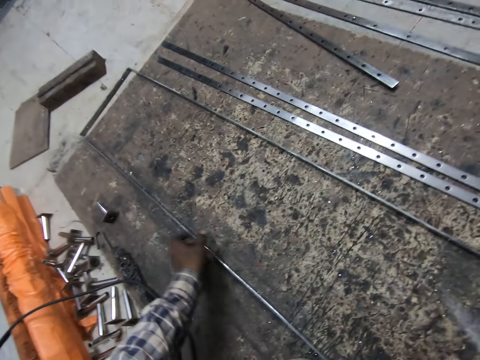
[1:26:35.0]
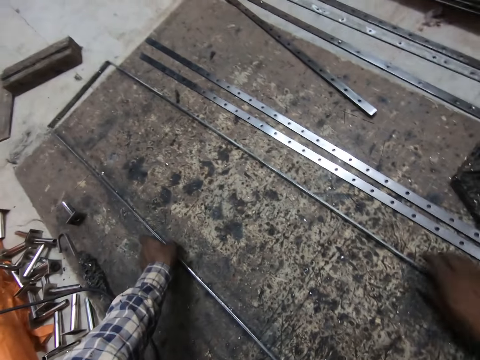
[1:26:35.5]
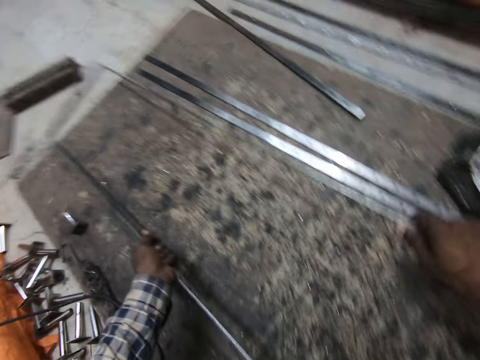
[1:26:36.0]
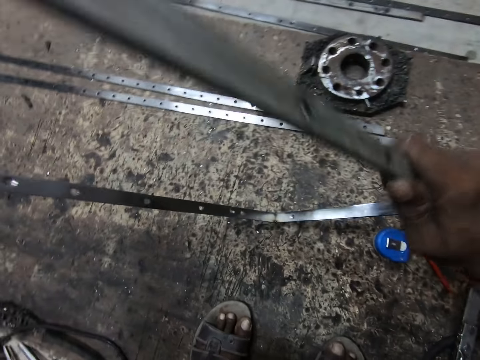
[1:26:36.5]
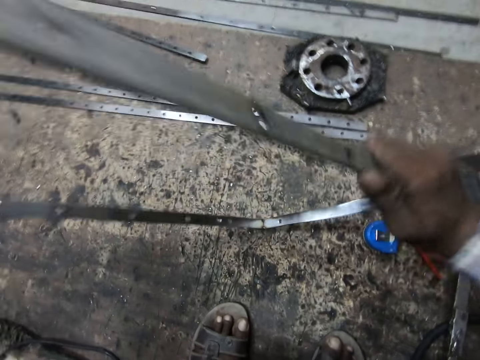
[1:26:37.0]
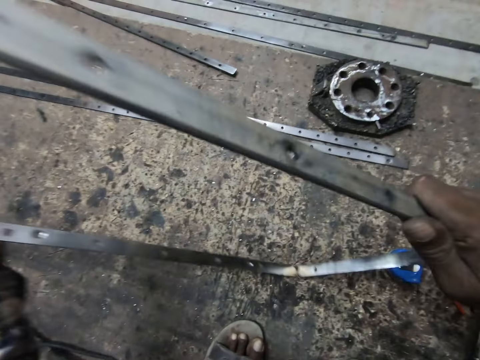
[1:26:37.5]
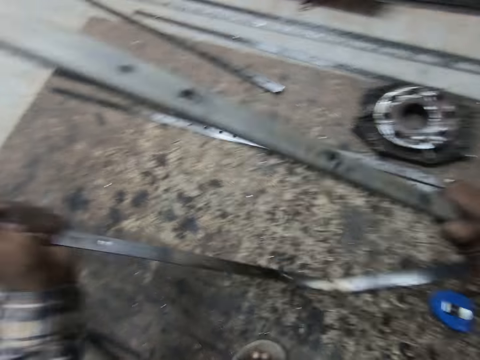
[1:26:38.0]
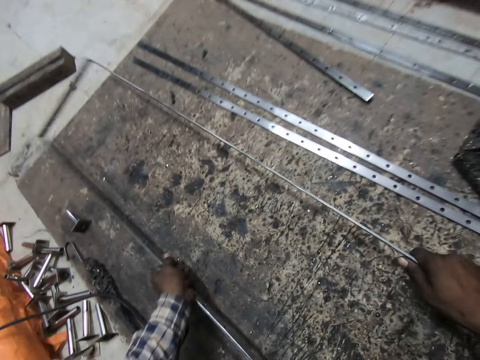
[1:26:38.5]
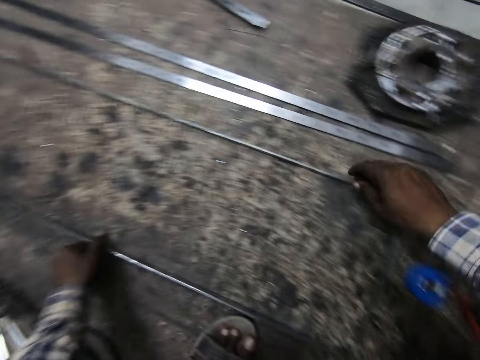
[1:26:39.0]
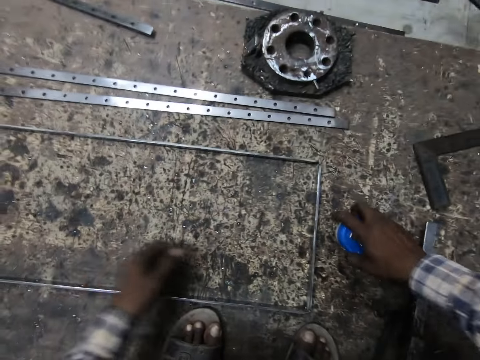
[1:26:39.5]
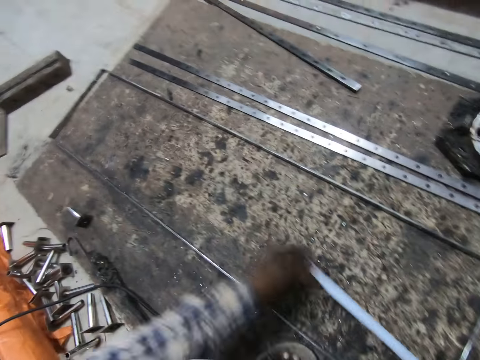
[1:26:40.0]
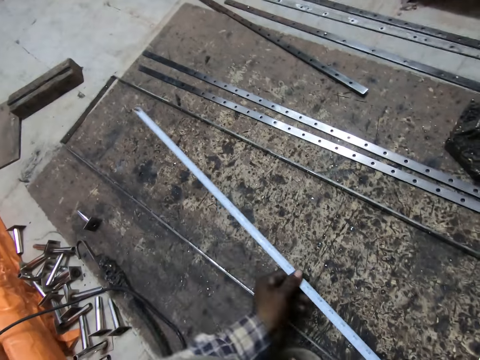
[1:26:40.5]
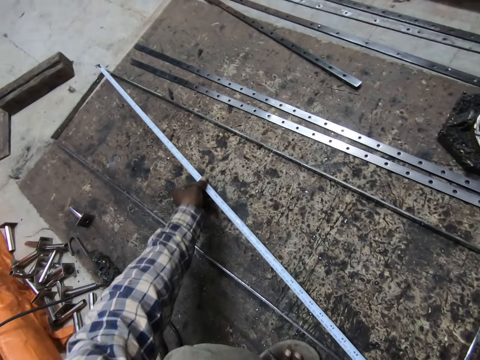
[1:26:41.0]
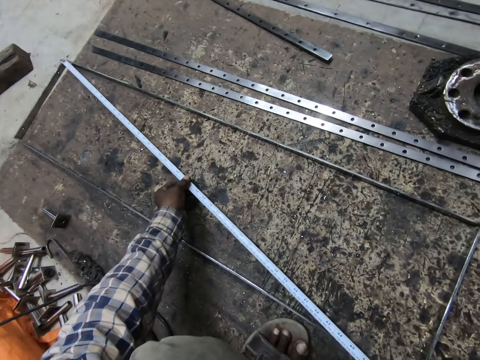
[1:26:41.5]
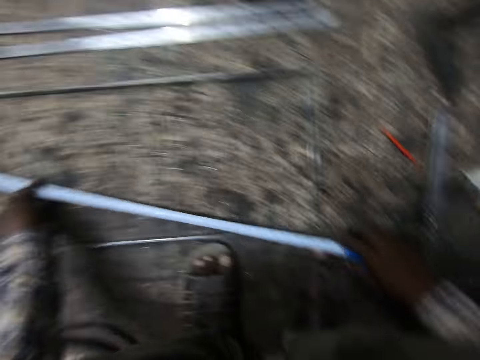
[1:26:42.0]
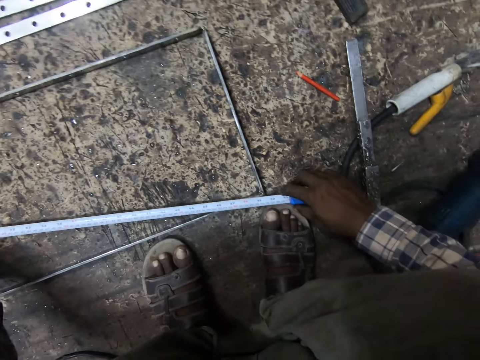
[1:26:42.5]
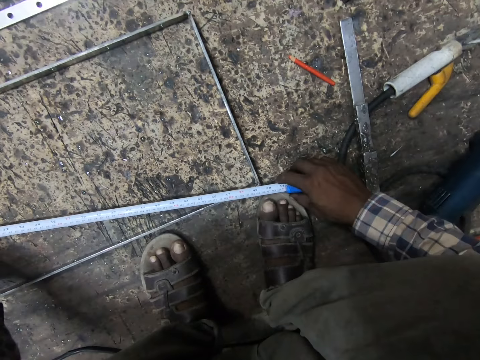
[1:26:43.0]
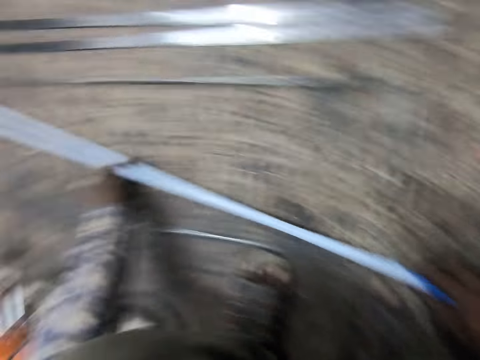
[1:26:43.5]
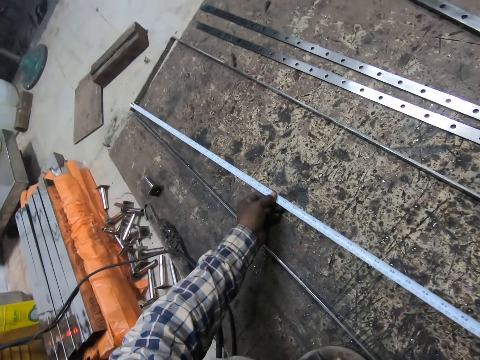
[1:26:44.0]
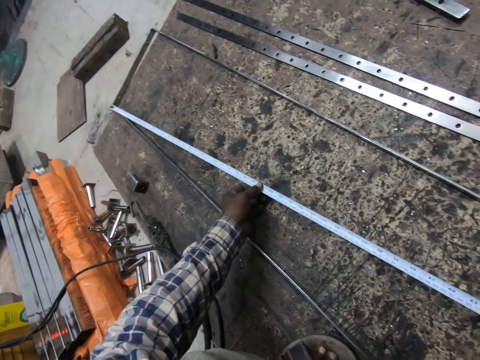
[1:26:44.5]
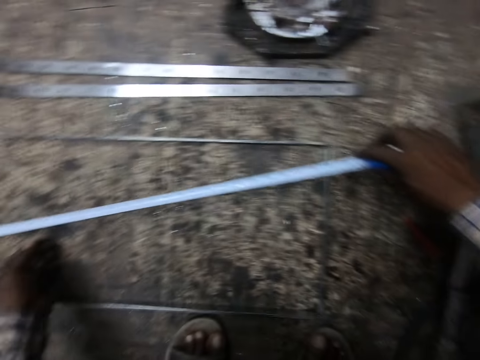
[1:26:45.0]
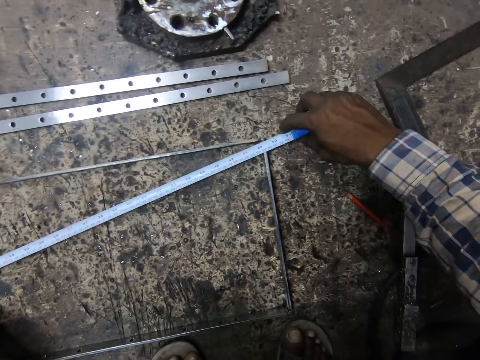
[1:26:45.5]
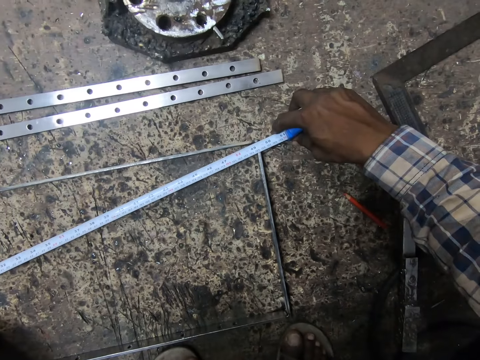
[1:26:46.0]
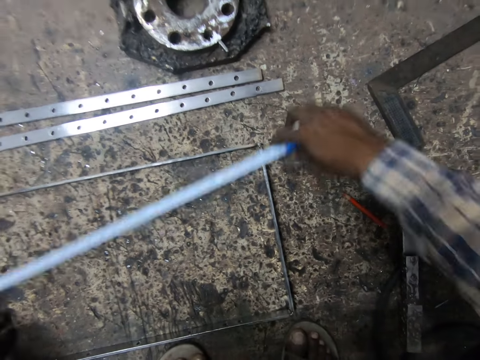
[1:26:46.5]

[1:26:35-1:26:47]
The camera wearer carries the welded metal or metal structure from the wooden slab. He holds the metal structure. He hits the welded metal on the wooden slab. He puts the welded metal on the wooden slab. He picks the measuring tape from the wooden slab with his right hand. He pulls out the tape rule from the measuring tape. He measures the welded metal with the measuring tape.

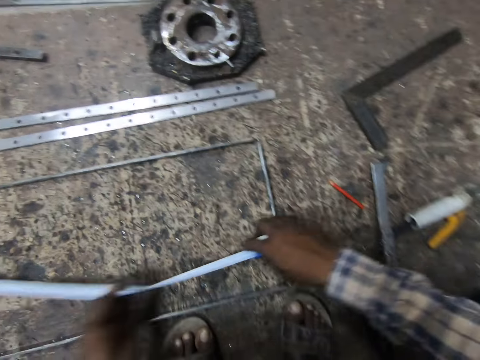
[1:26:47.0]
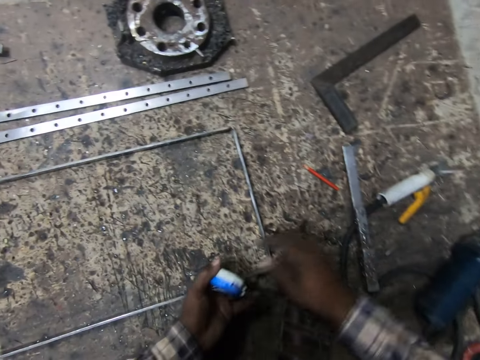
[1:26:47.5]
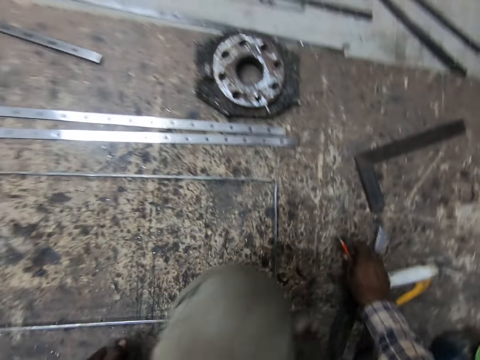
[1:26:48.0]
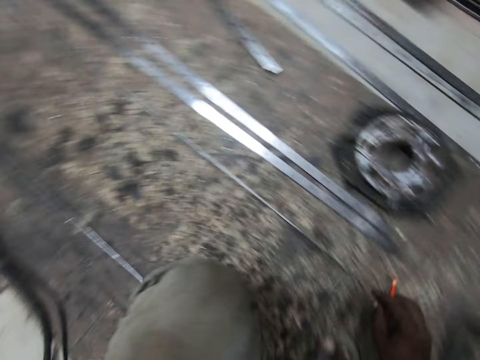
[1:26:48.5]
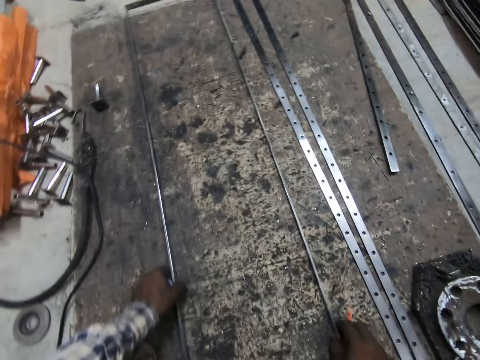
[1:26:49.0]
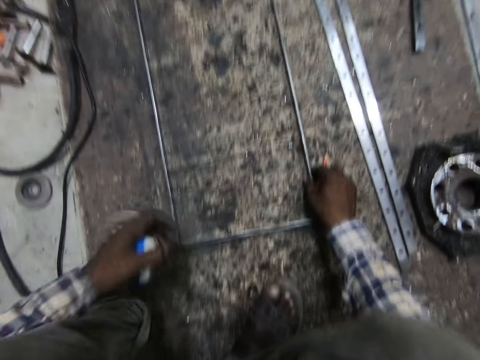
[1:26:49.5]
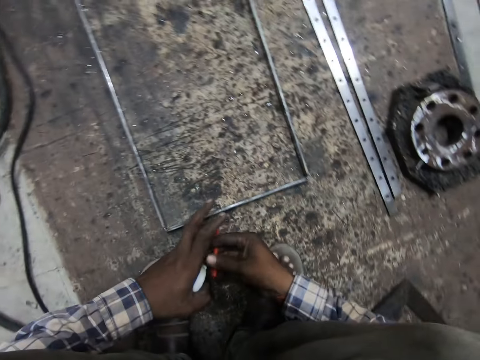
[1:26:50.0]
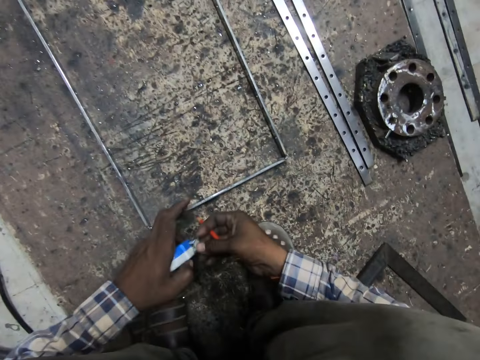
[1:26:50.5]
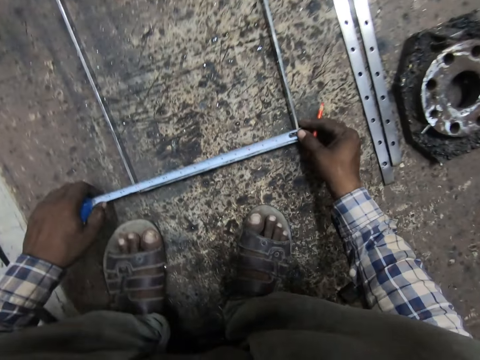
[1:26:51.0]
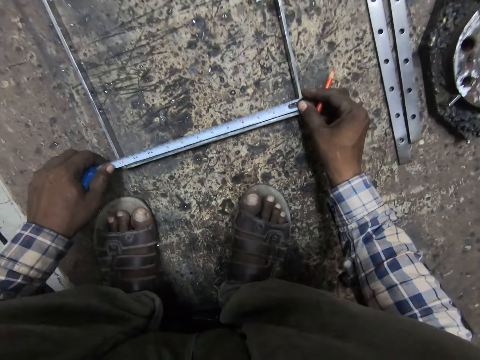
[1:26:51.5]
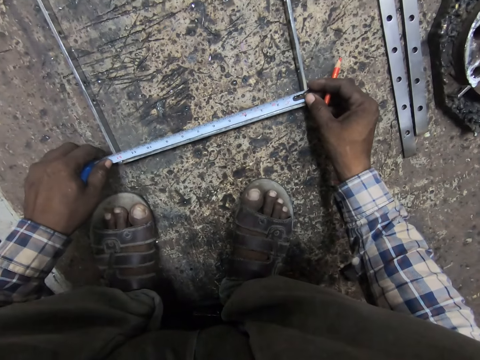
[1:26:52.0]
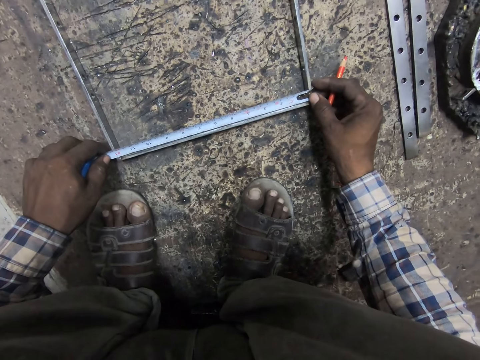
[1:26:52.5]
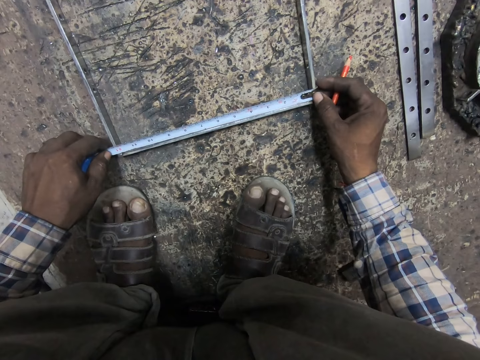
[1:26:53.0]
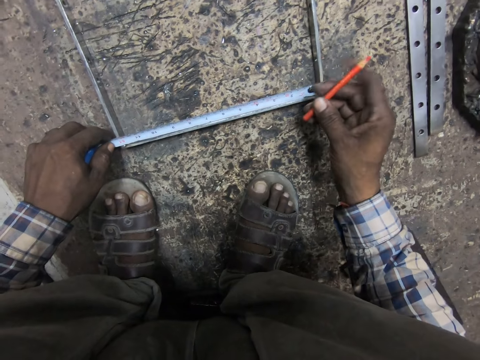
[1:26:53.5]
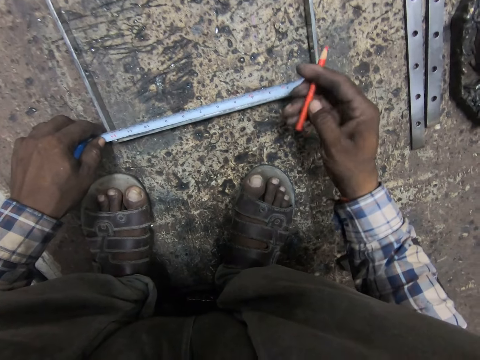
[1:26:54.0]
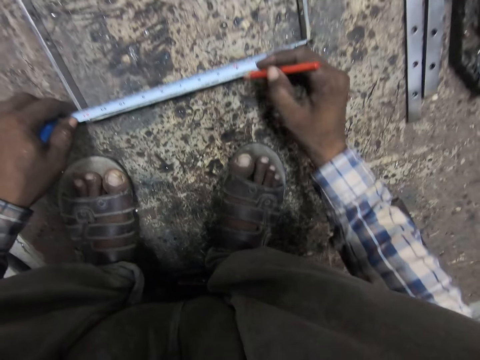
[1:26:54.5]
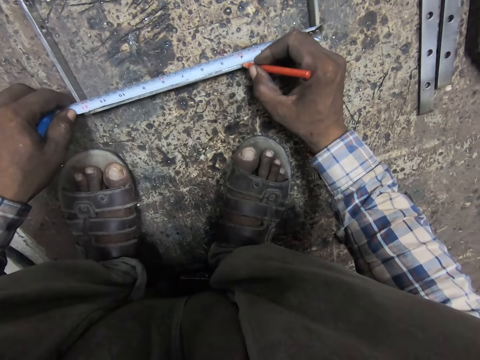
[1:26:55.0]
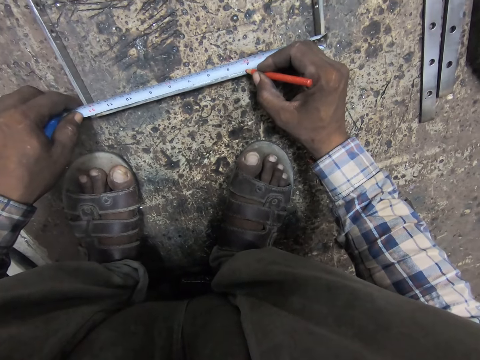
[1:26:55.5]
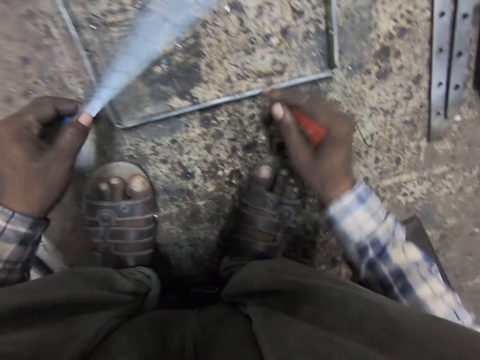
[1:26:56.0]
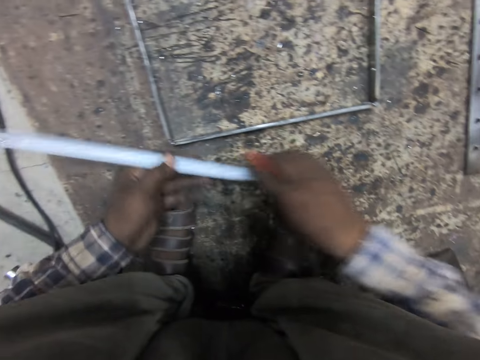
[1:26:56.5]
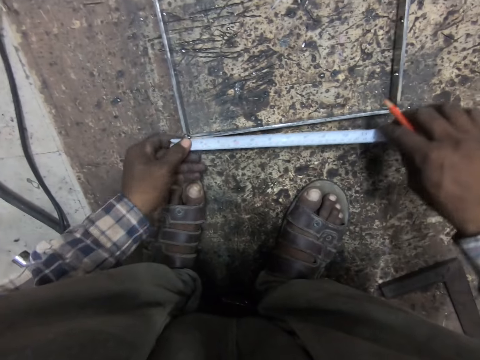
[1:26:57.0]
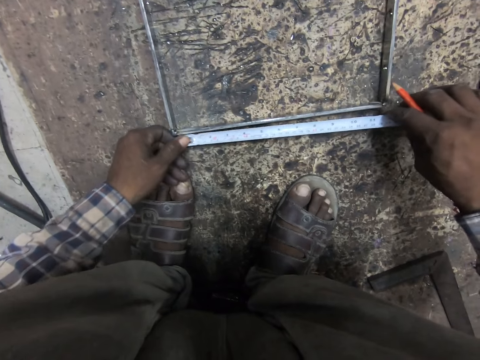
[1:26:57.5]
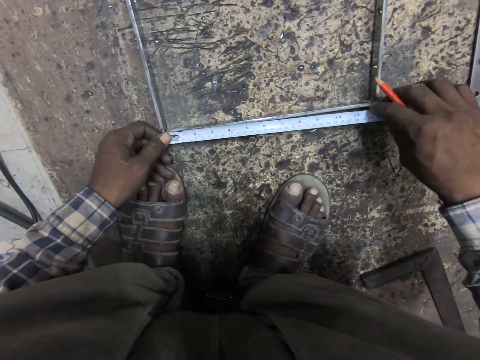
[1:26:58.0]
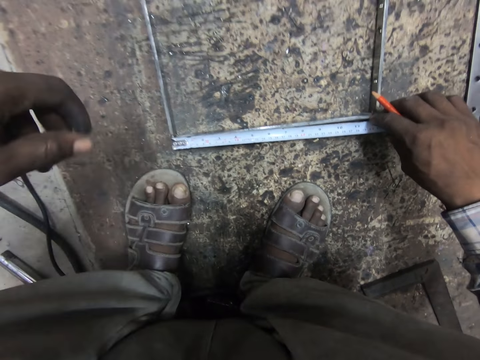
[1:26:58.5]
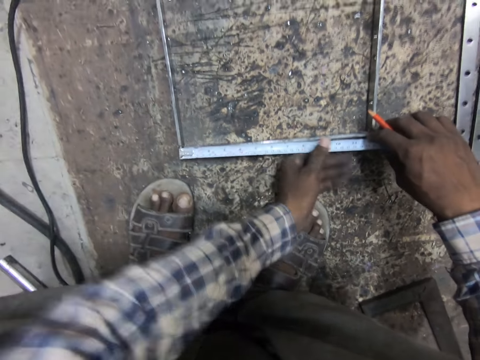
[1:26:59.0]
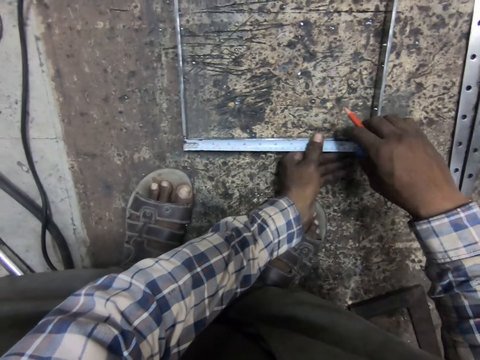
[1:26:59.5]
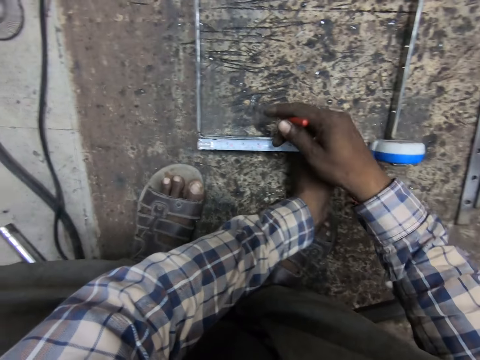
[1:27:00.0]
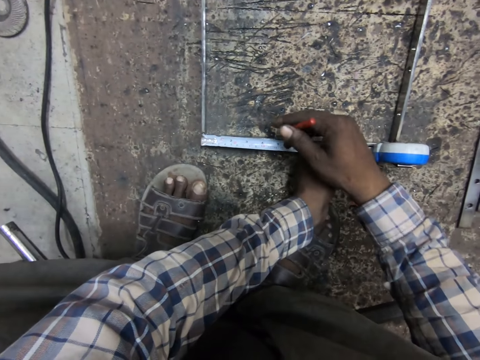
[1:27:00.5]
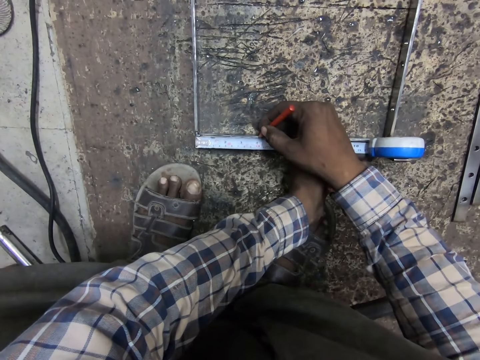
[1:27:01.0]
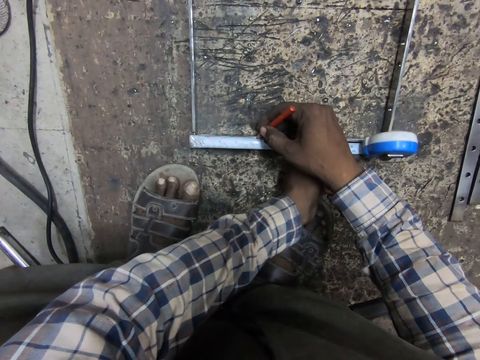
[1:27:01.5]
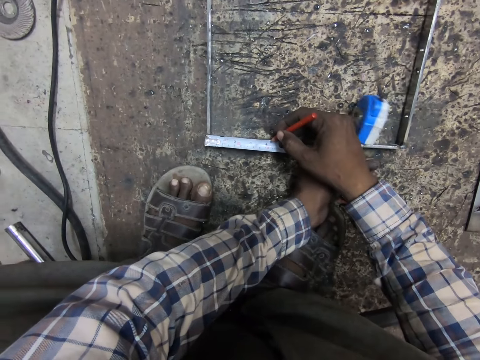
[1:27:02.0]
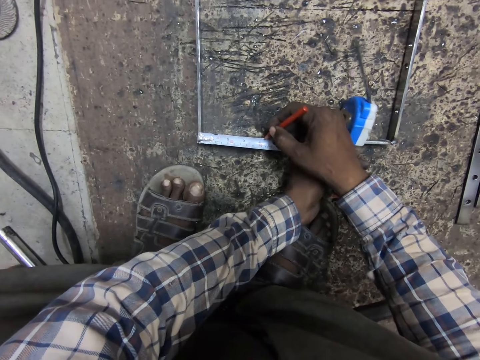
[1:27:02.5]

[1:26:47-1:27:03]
The camera wearer passes the measuring tape from his right hand to his left hand. He holds the measuring tape with hands. He picks a welder's pencil from the wooden slab with his right hand. He moves the welded metal or metal structure on the wooden slab. He pulls out the tape rule from the measuring tape. He measures the welded metal with the measuring tape. He holds the welder's pencil. He marks the welded metal with the welder's pencil. He holds the measuring tape with hands. He measures the metal structure. He marks the metal structure.
